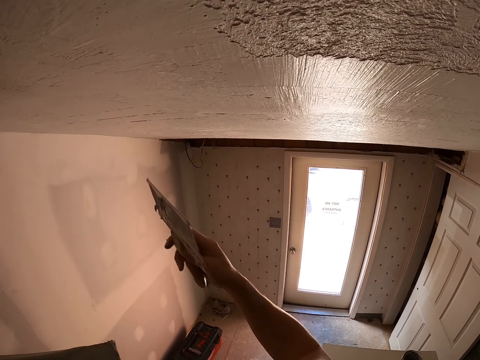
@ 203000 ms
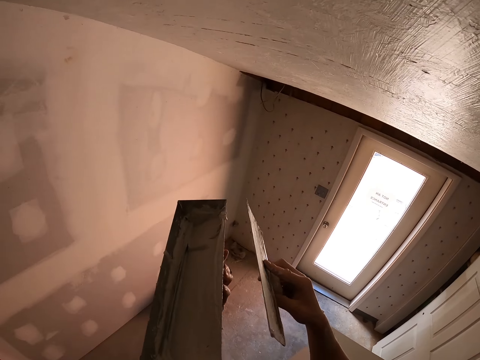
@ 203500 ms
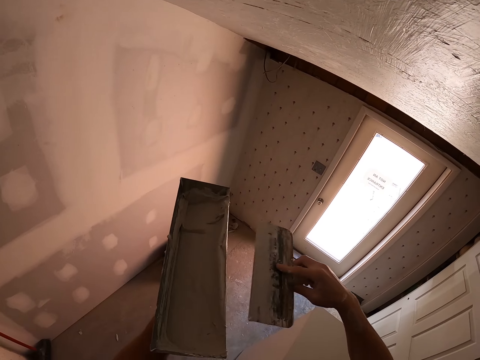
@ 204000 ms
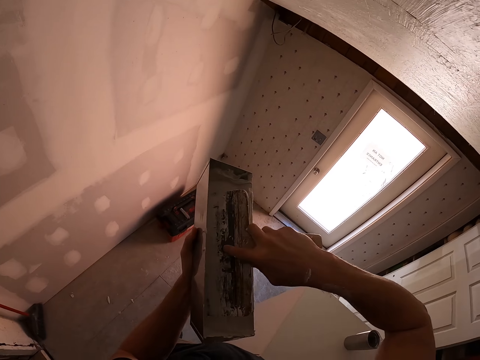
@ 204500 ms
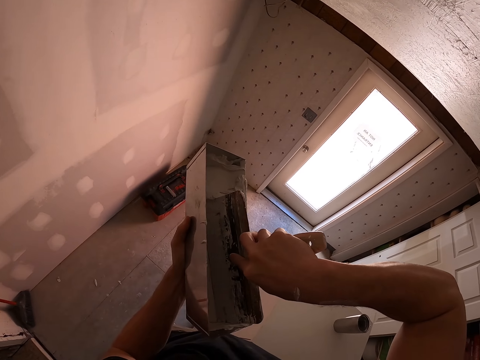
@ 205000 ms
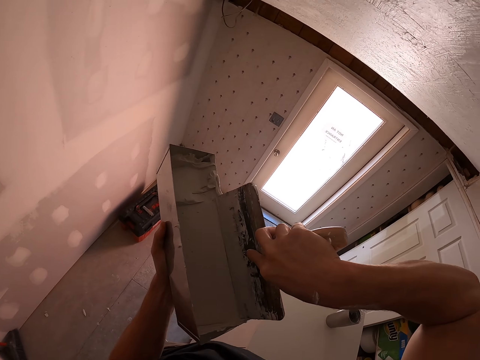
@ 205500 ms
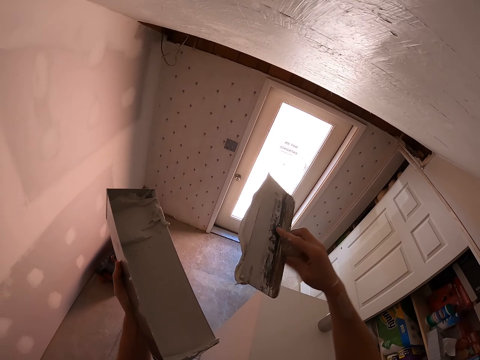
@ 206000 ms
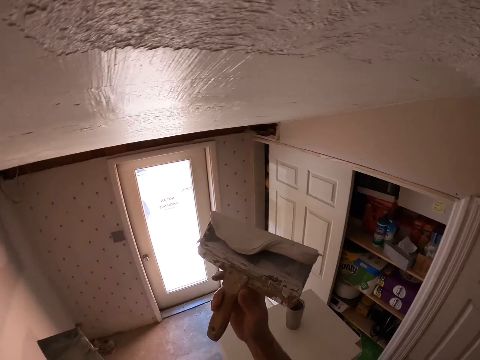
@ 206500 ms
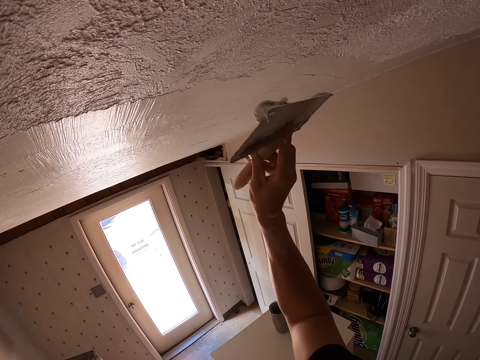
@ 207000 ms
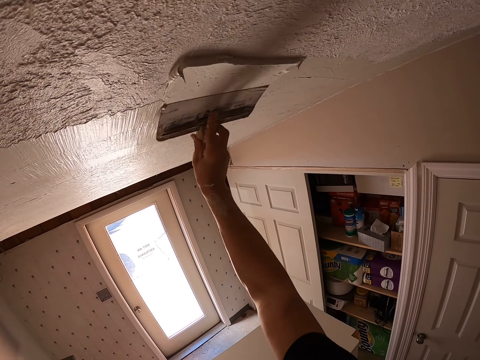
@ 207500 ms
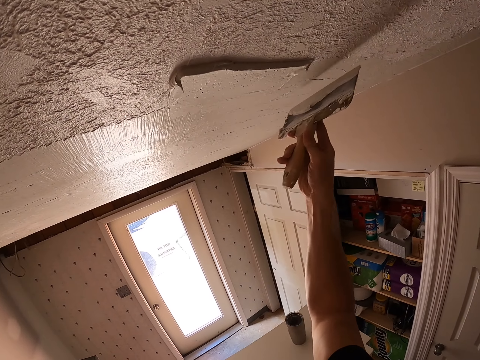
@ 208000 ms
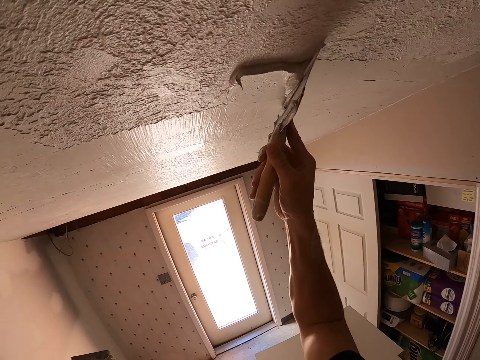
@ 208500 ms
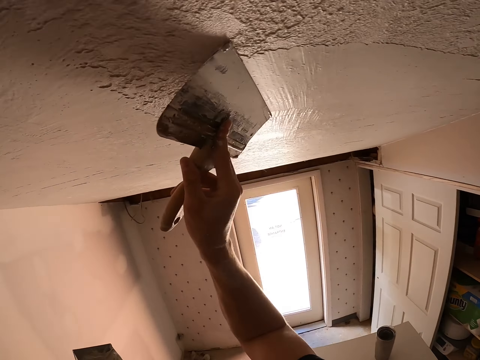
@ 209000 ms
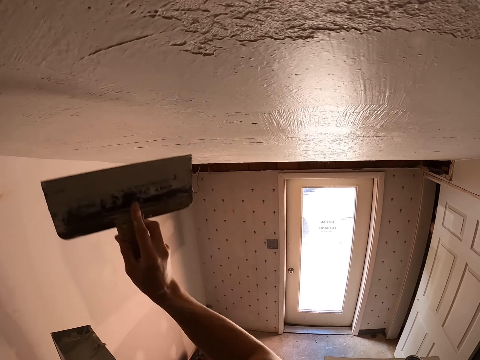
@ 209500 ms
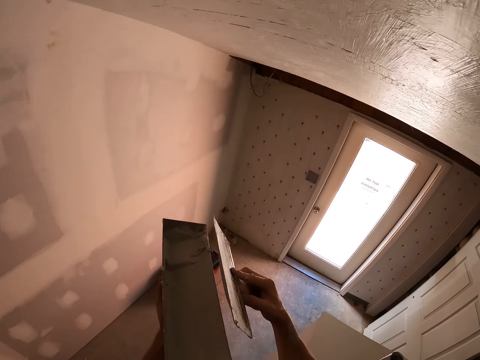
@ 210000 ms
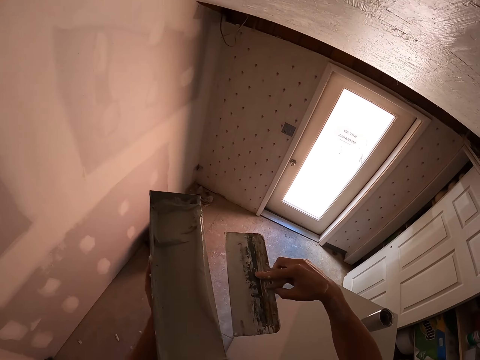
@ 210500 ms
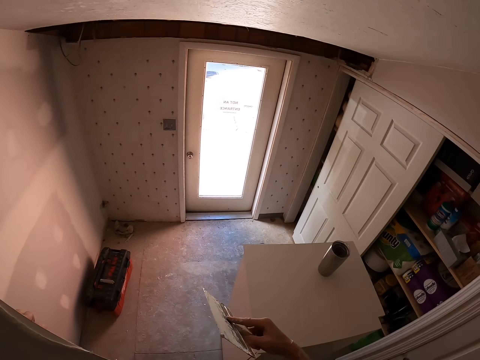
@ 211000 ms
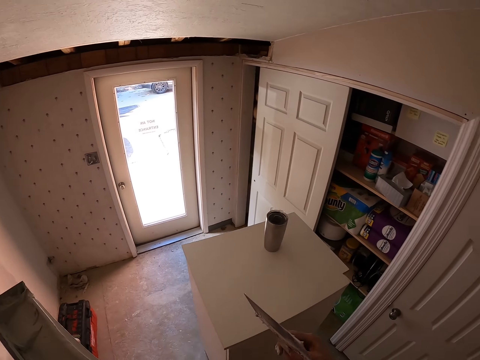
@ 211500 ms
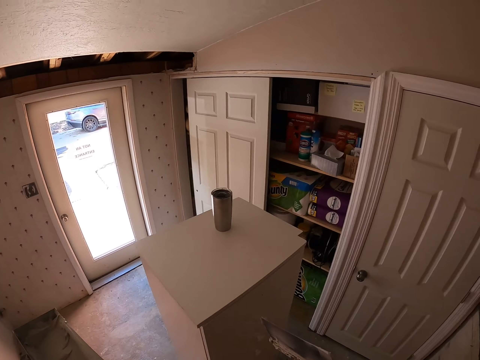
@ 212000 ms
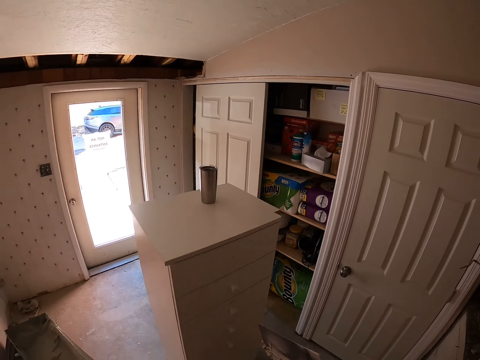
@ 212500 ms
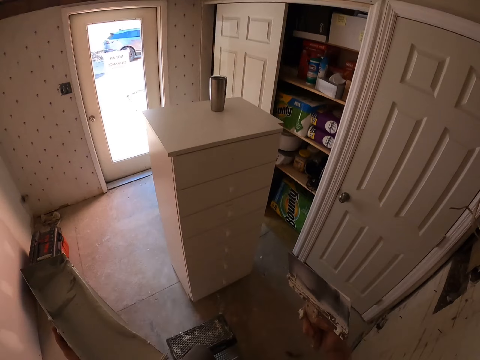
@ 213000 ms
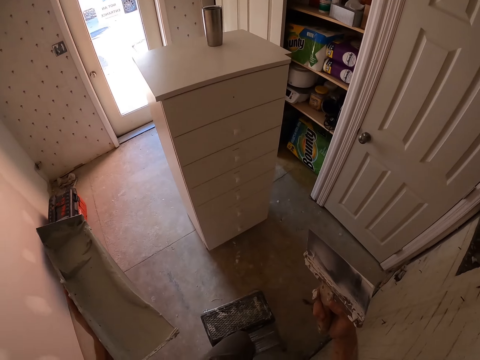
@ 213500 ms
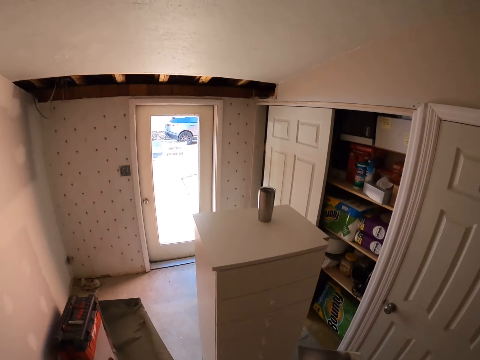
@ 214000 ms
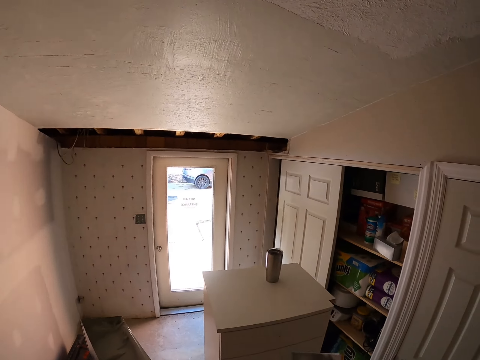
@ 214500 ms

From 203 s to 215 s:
The camera wearer removes excess paint from the paintbrush. They dip the paintbrush in the paint container. They paint the wall. They remove excess paint from the paintbrush. They alight from the stool. They look around.

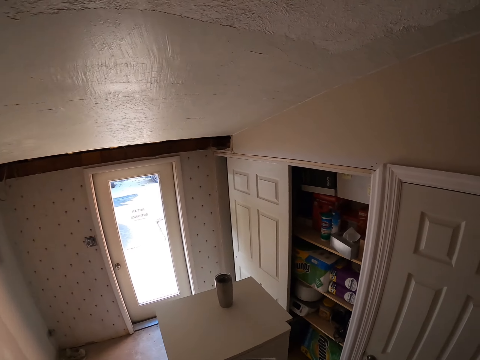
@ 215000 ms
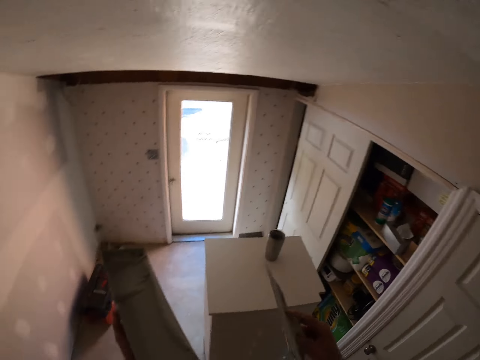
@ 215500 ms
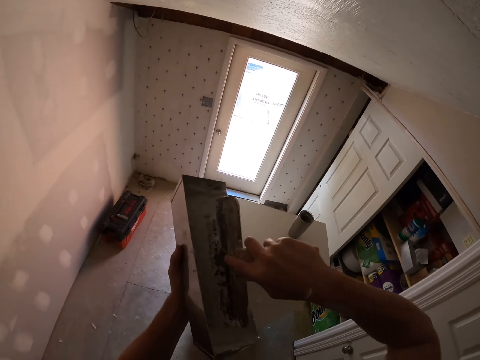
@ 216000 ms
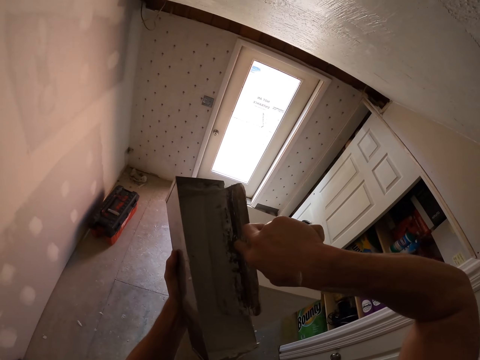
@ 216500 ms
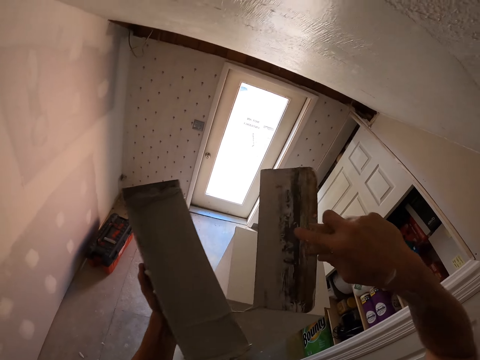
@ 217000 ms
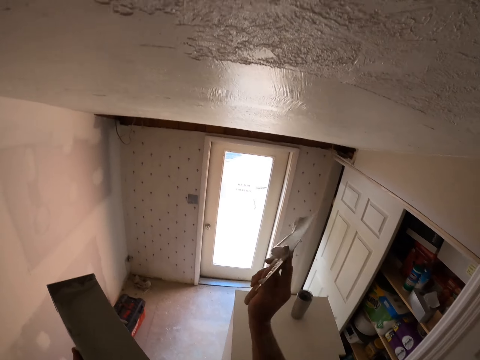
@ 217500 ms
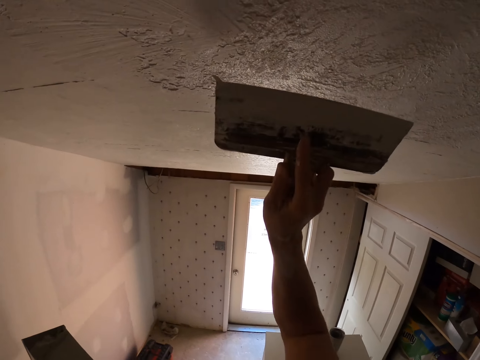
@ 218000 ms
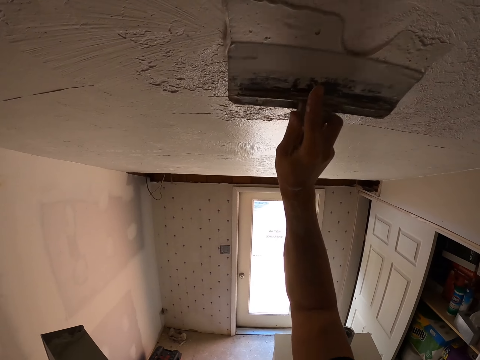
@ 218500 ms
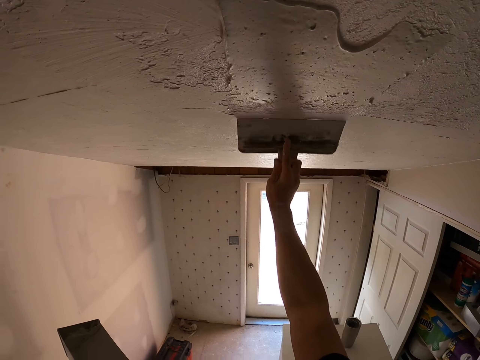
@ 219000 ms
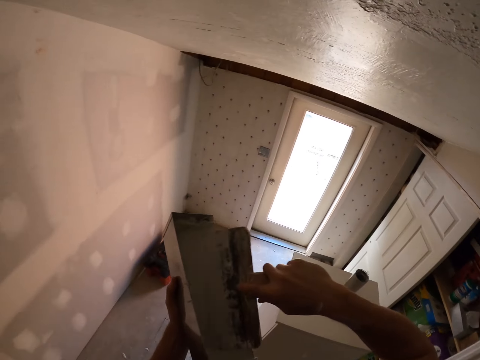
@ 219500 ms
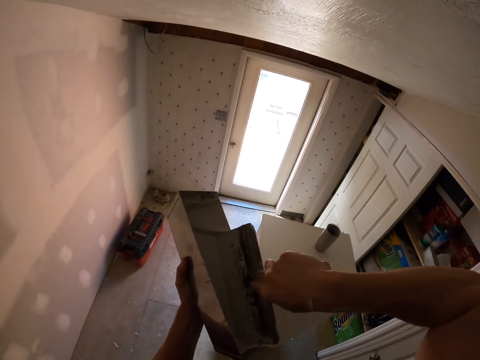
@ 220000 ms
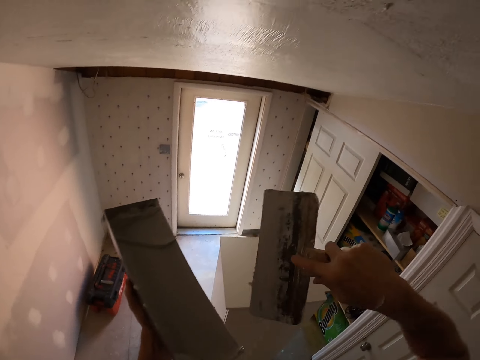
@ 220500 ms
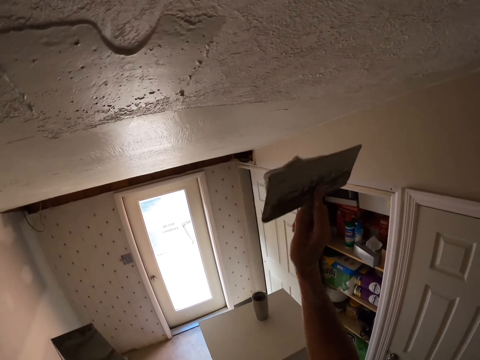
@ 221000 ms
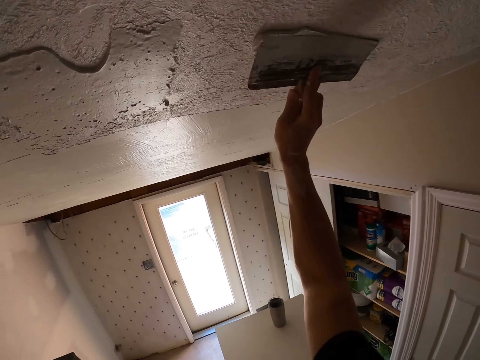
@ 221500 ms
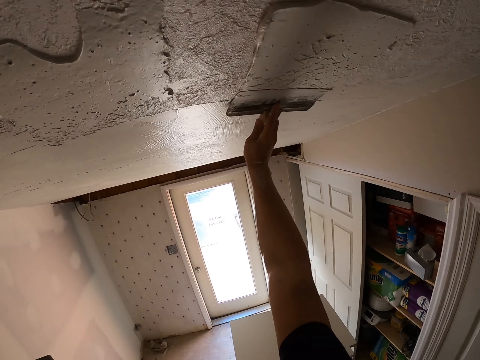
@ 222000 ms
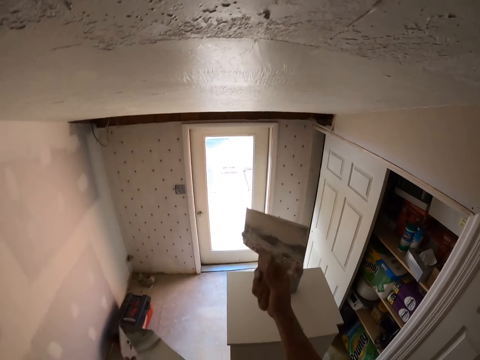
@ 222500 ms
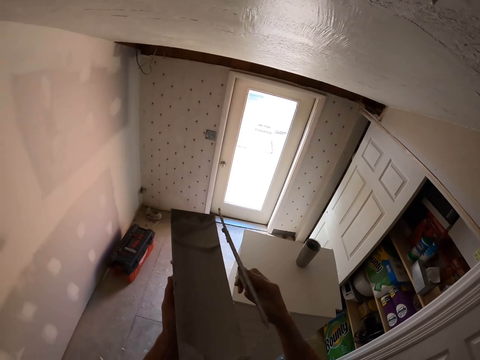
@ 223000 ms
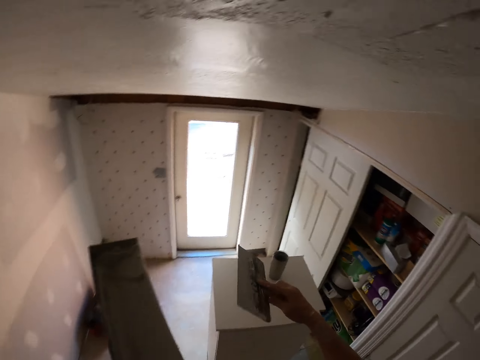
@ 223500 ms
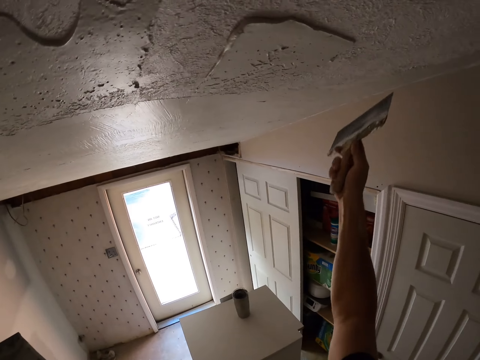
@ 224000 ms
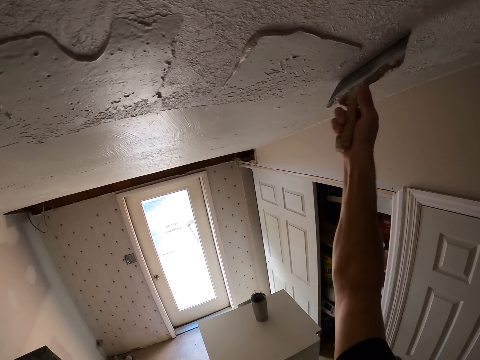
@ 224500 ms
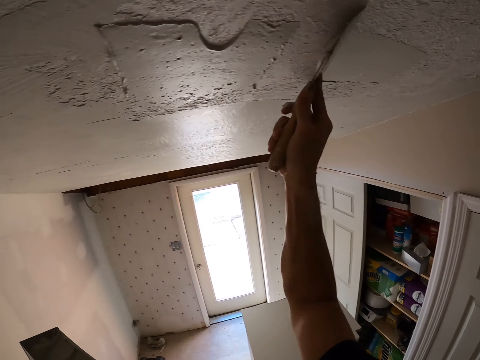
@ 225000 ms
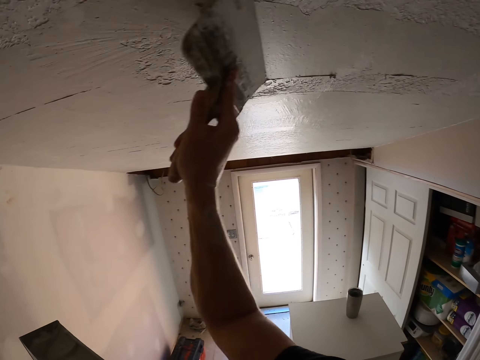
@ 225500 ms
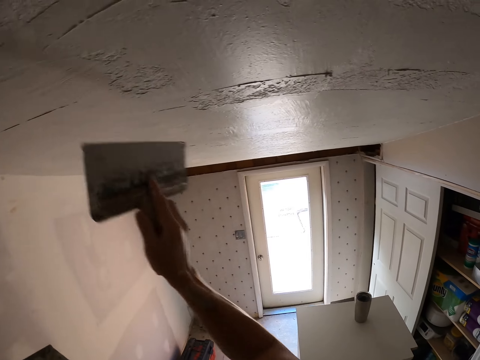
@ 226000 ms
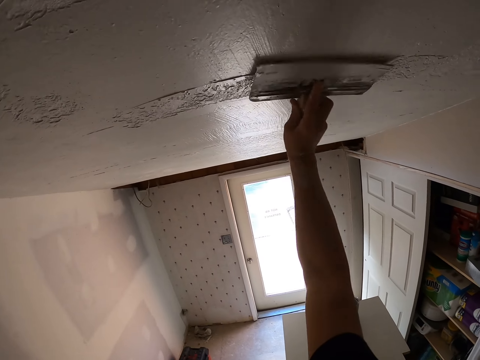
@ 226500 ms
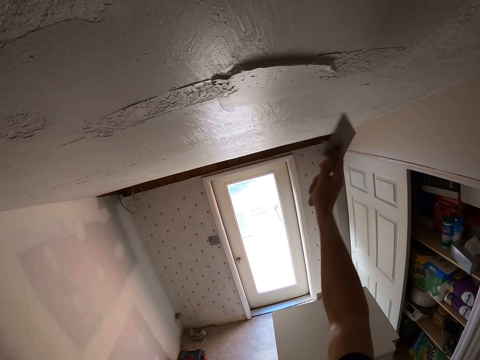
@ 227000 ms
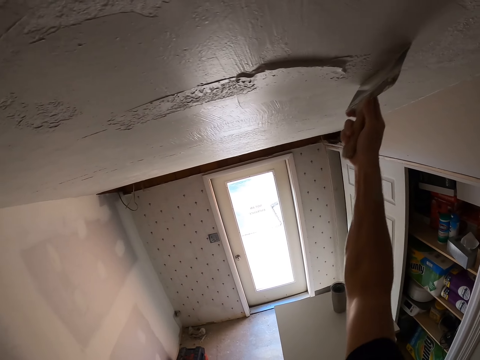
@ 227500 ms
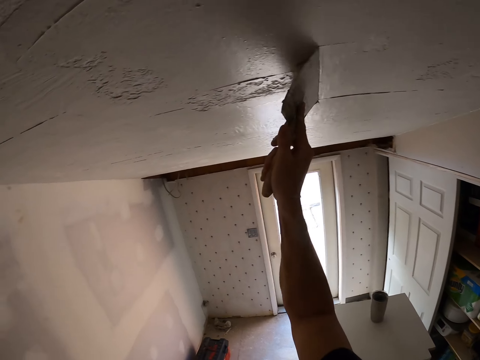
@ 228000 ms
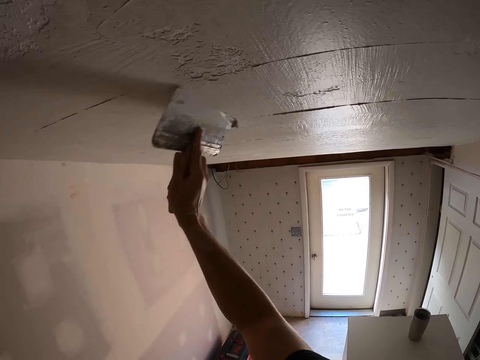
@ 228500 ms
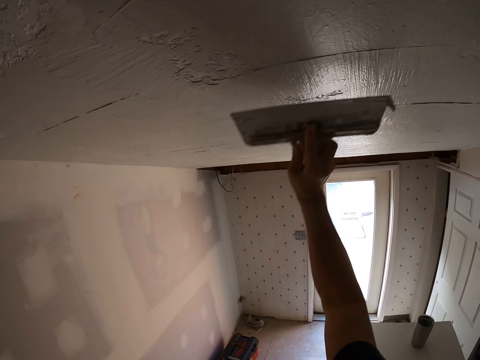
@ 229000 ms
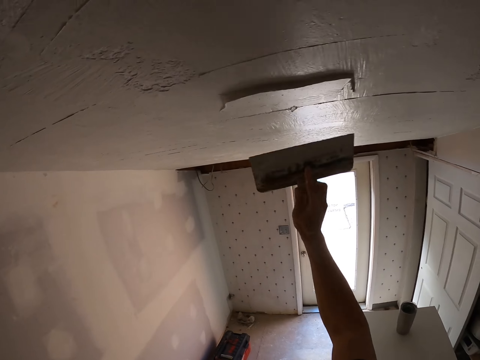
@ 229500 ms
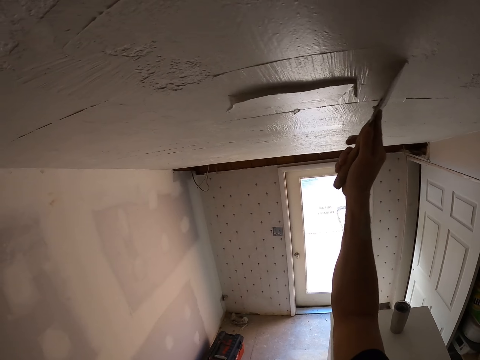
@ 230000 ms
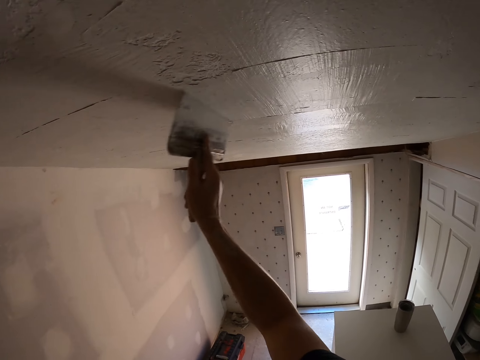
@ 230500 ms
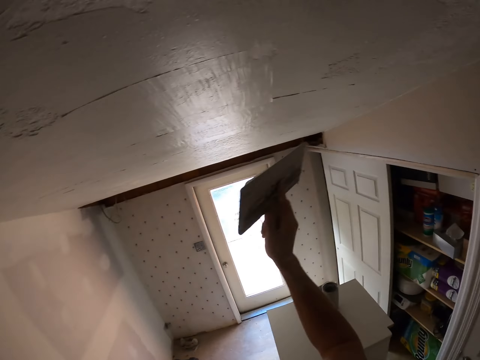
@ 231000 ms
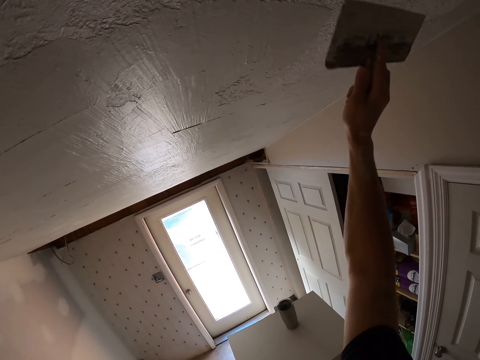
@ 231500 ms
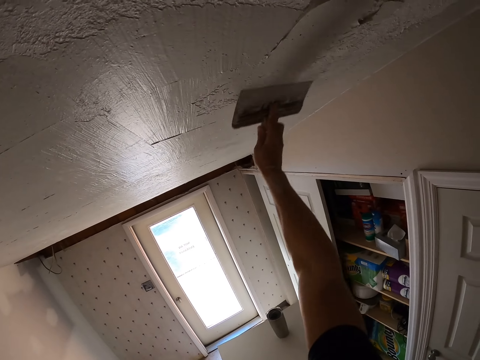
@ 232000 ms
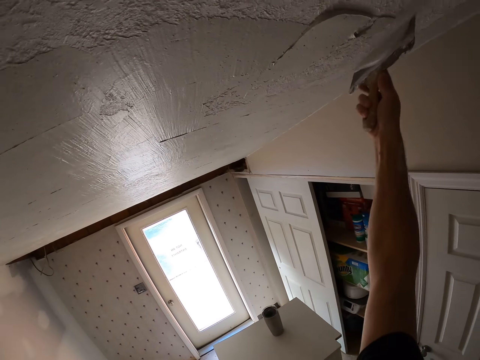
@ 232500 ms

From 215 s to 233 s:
The camera wearer climbs the stool. They dip the paintbrush in the paint container. They remove the excess paint from the paintbrush. They apply the color to the ceiling or wall. They dip the paintbrush in the paint container. They paint the wall. They remove excess paint from the paintbrush. They paint the wall.
